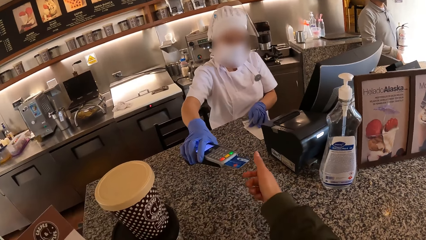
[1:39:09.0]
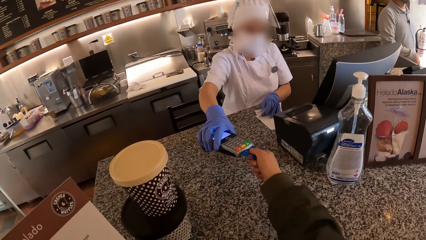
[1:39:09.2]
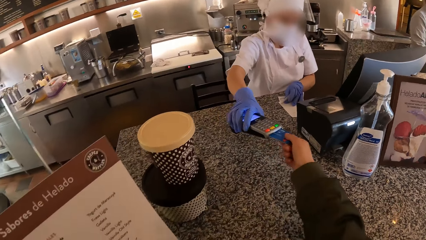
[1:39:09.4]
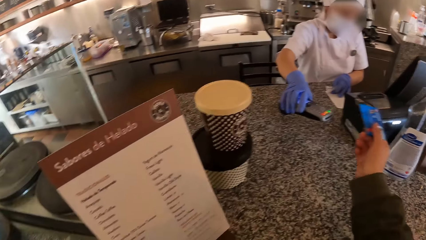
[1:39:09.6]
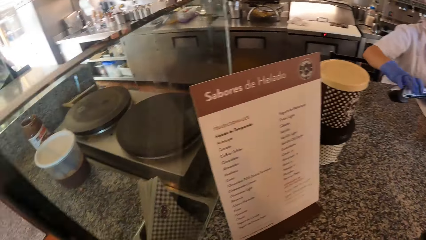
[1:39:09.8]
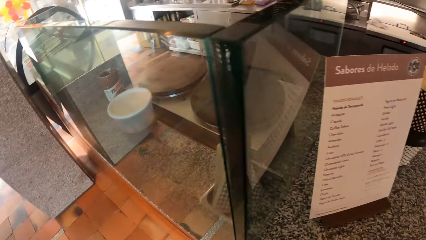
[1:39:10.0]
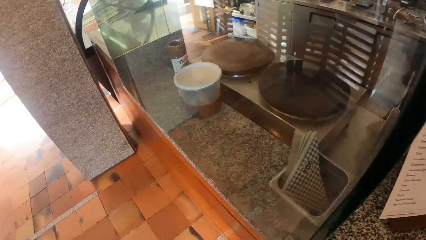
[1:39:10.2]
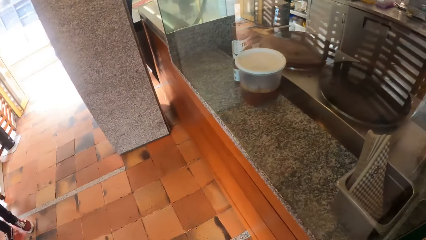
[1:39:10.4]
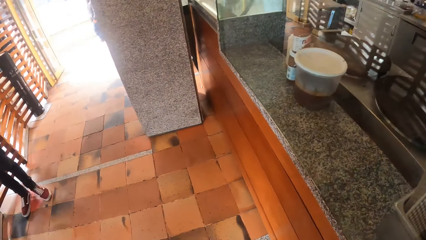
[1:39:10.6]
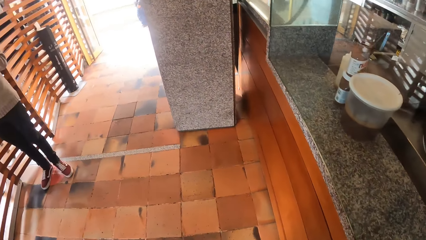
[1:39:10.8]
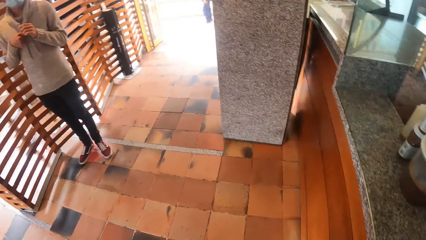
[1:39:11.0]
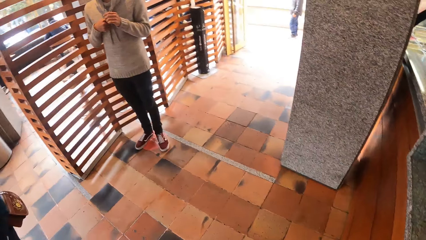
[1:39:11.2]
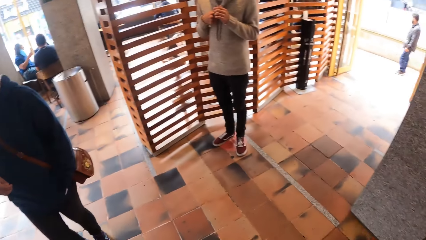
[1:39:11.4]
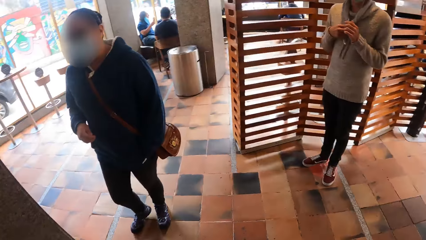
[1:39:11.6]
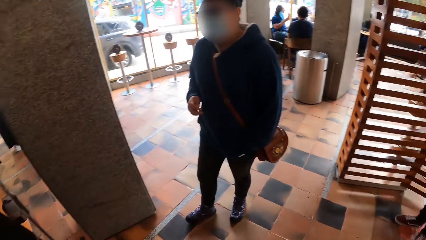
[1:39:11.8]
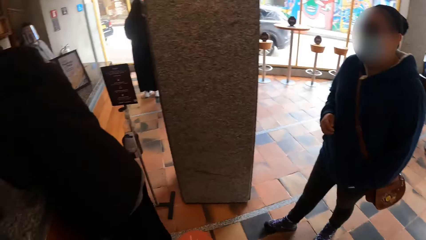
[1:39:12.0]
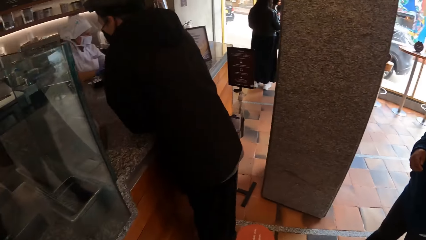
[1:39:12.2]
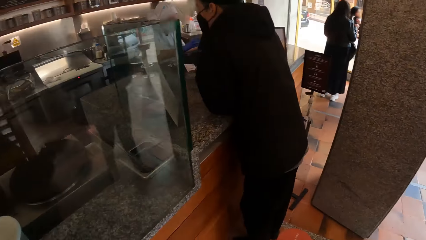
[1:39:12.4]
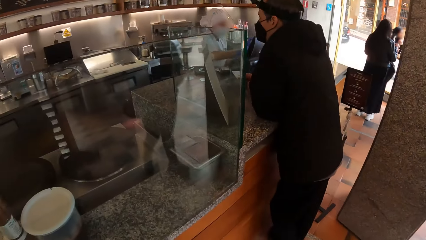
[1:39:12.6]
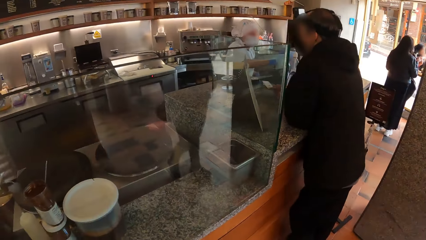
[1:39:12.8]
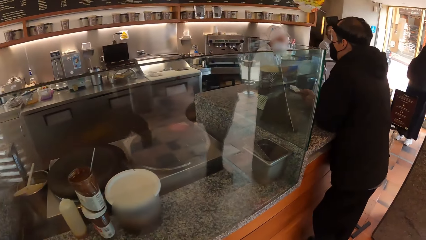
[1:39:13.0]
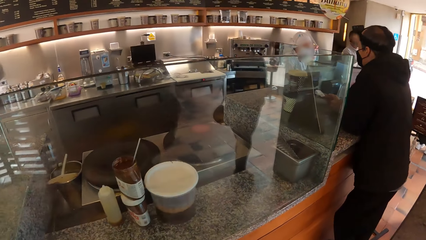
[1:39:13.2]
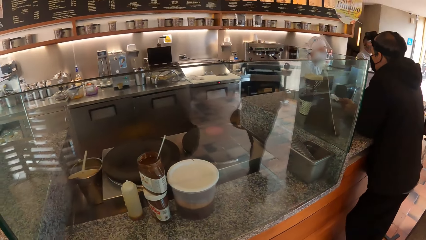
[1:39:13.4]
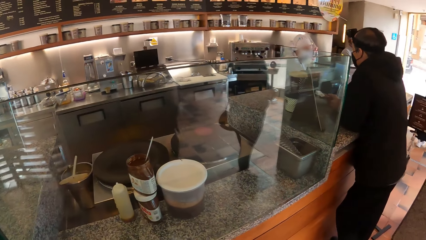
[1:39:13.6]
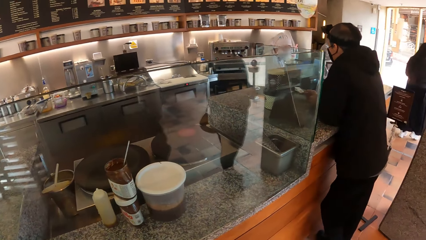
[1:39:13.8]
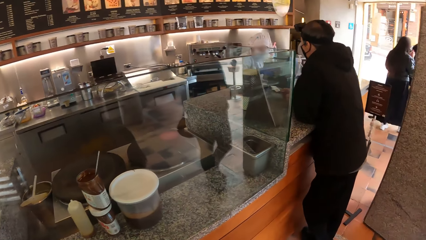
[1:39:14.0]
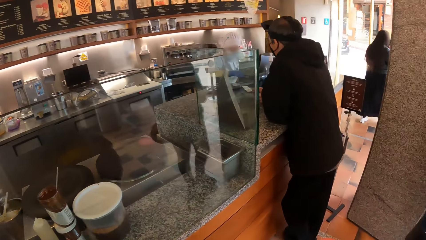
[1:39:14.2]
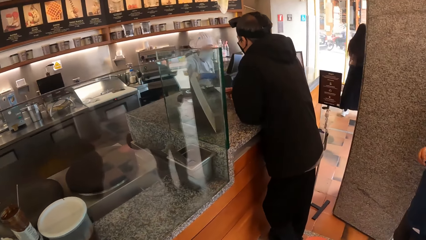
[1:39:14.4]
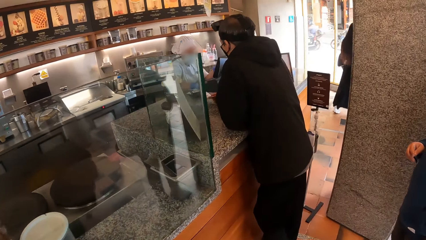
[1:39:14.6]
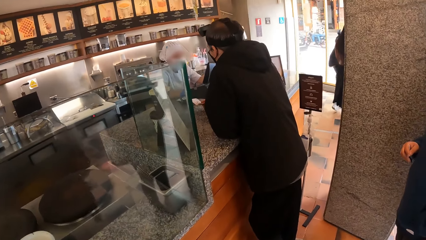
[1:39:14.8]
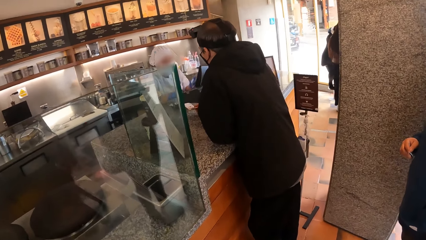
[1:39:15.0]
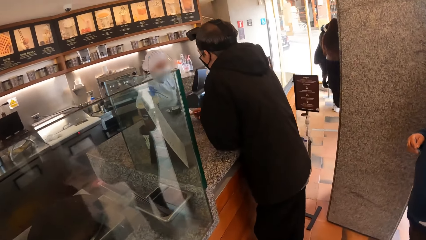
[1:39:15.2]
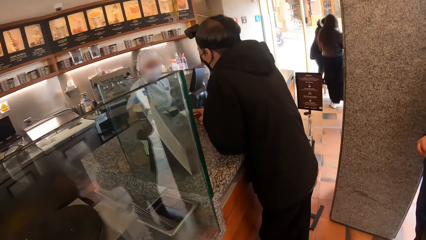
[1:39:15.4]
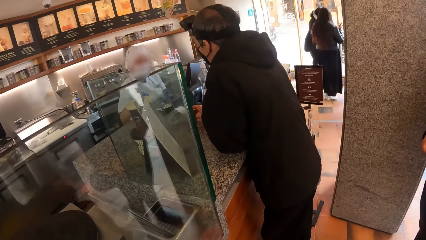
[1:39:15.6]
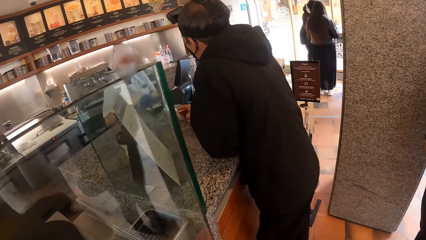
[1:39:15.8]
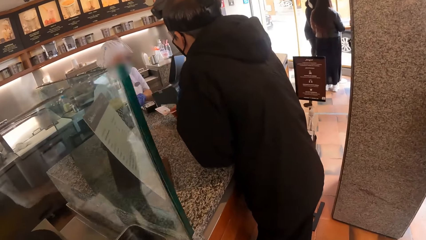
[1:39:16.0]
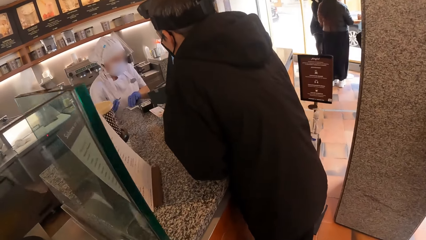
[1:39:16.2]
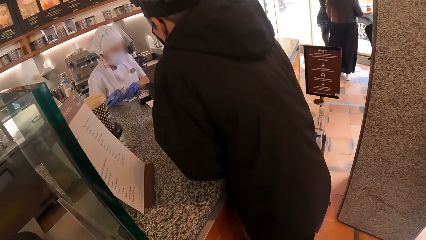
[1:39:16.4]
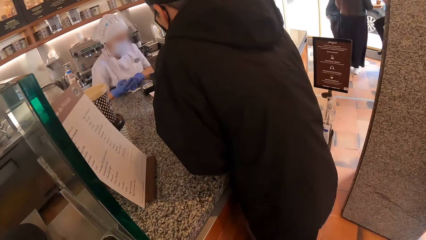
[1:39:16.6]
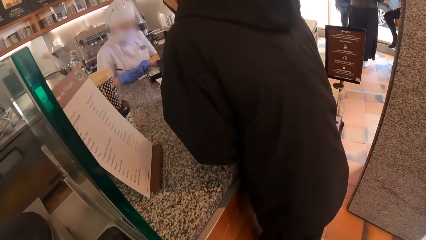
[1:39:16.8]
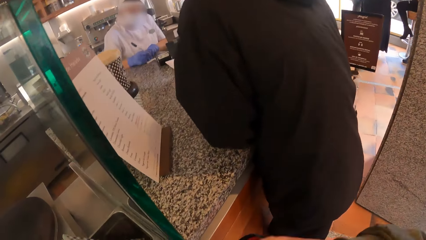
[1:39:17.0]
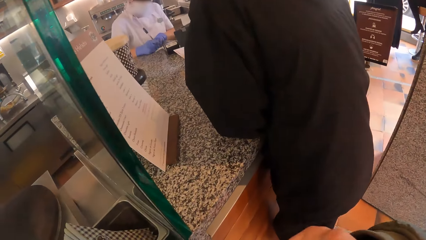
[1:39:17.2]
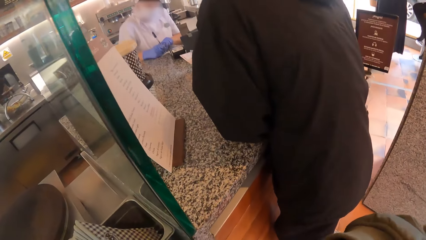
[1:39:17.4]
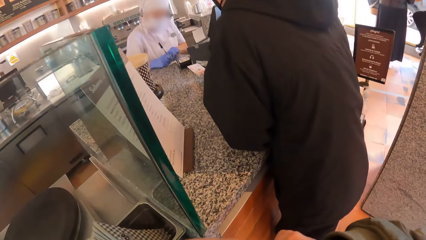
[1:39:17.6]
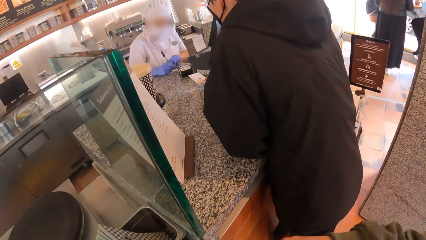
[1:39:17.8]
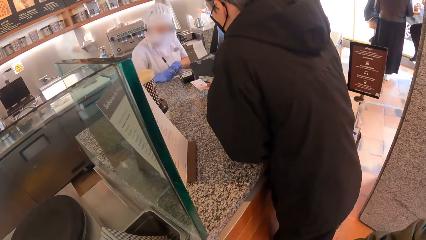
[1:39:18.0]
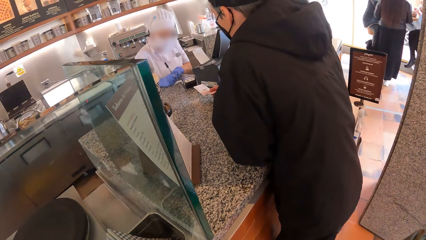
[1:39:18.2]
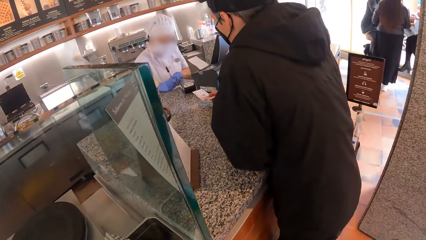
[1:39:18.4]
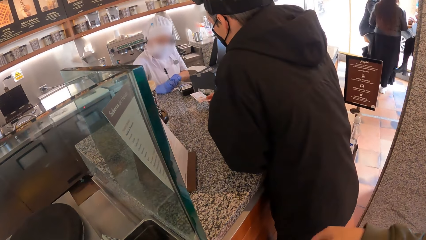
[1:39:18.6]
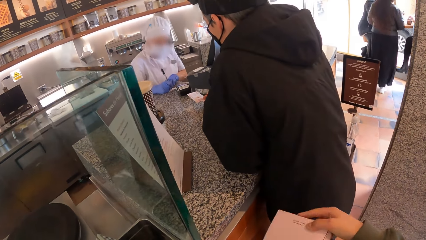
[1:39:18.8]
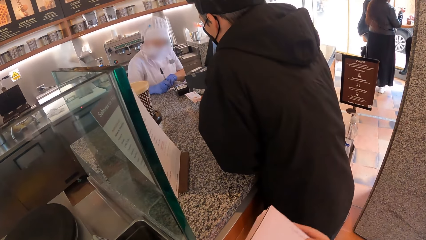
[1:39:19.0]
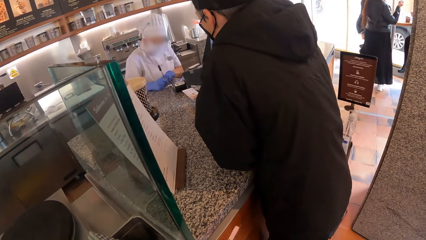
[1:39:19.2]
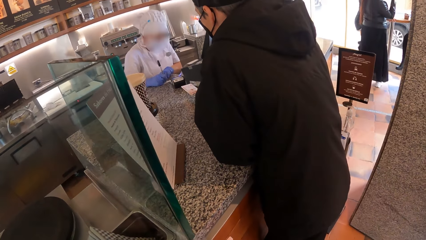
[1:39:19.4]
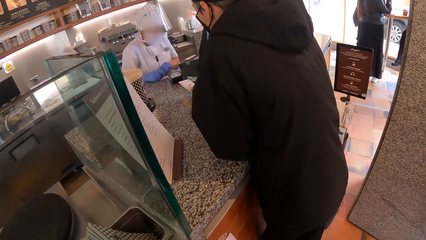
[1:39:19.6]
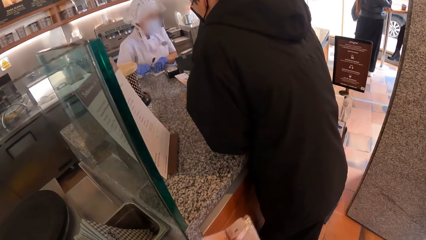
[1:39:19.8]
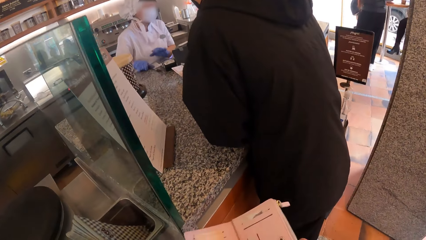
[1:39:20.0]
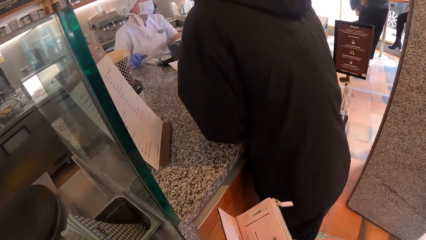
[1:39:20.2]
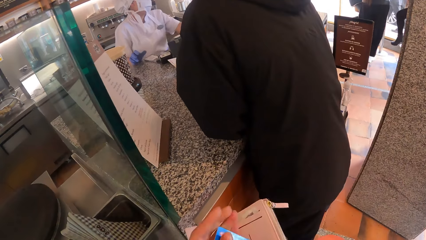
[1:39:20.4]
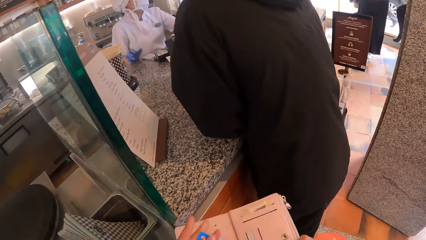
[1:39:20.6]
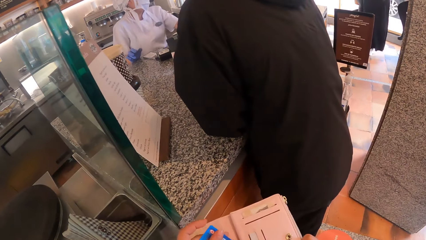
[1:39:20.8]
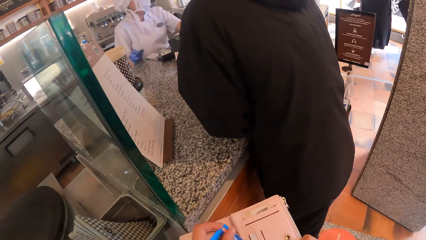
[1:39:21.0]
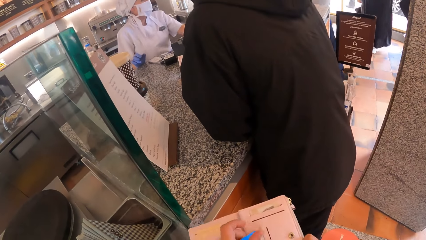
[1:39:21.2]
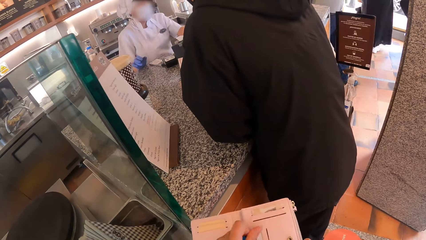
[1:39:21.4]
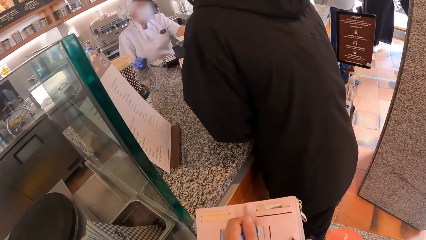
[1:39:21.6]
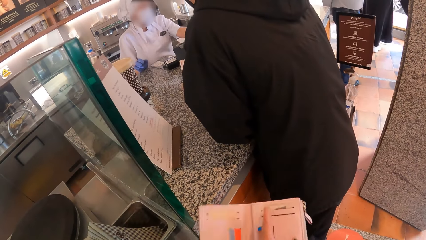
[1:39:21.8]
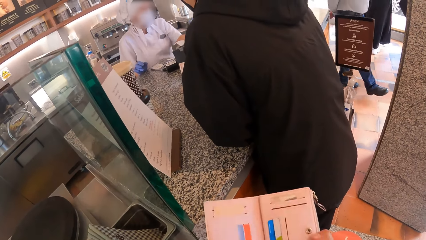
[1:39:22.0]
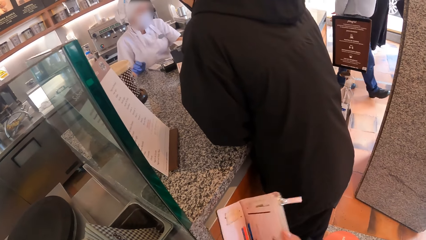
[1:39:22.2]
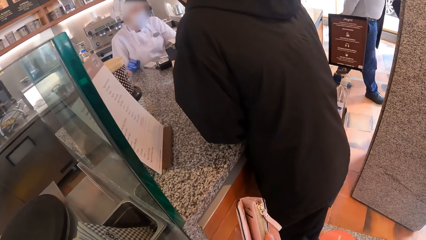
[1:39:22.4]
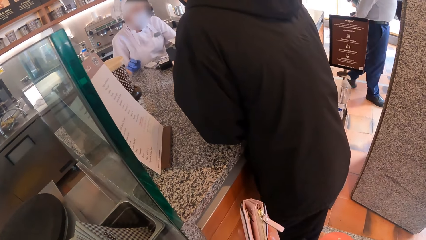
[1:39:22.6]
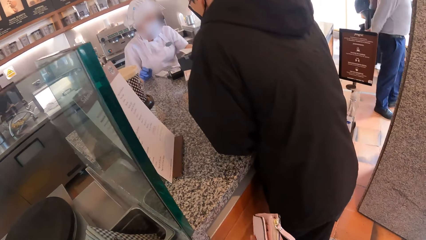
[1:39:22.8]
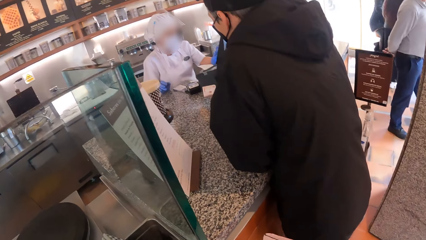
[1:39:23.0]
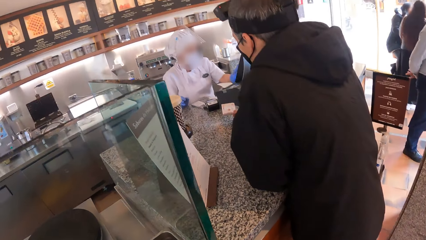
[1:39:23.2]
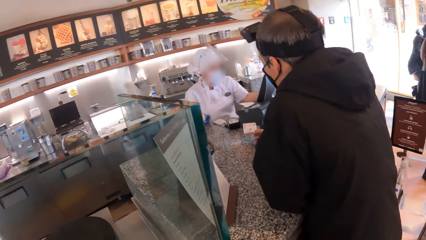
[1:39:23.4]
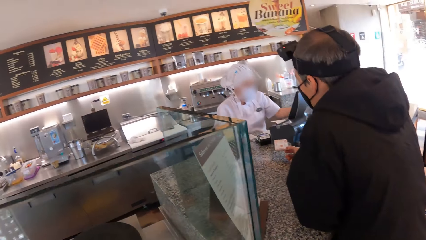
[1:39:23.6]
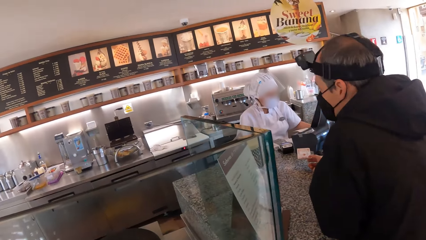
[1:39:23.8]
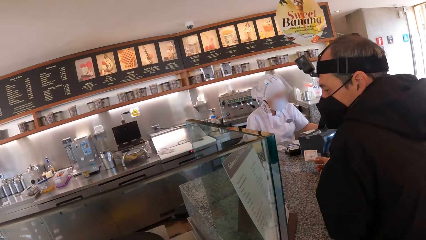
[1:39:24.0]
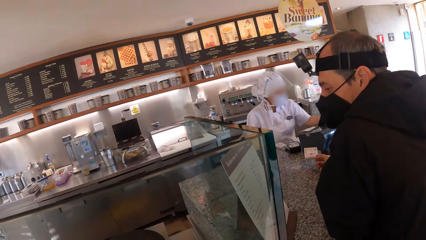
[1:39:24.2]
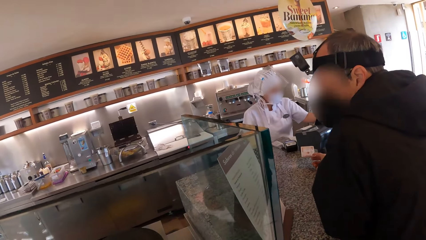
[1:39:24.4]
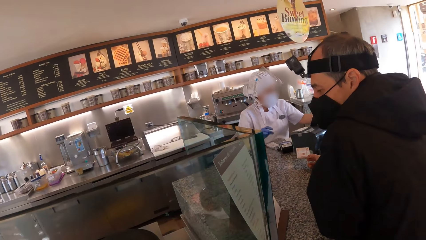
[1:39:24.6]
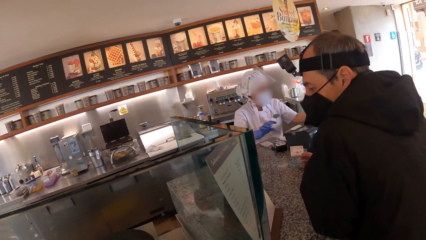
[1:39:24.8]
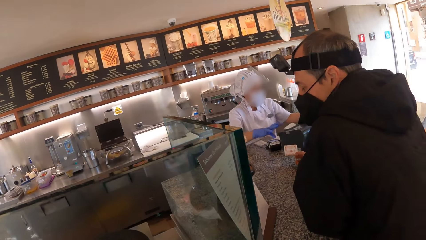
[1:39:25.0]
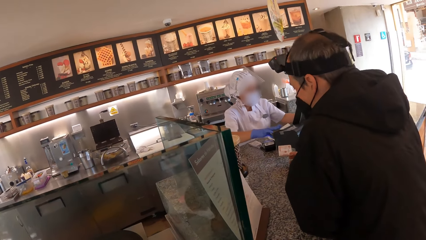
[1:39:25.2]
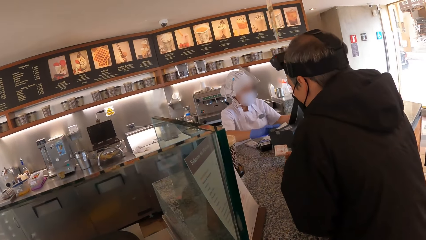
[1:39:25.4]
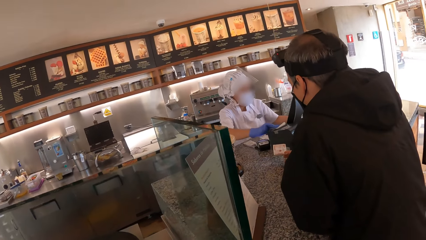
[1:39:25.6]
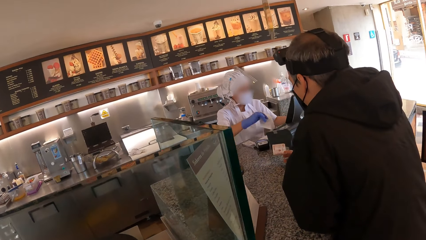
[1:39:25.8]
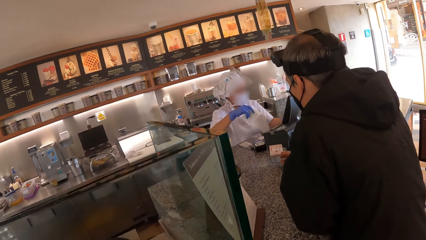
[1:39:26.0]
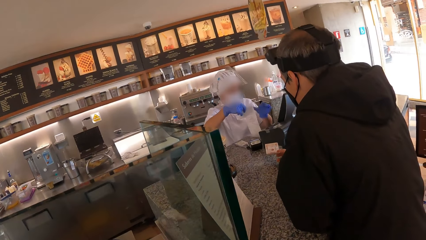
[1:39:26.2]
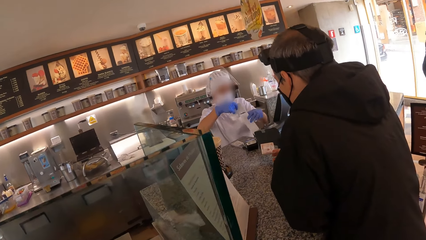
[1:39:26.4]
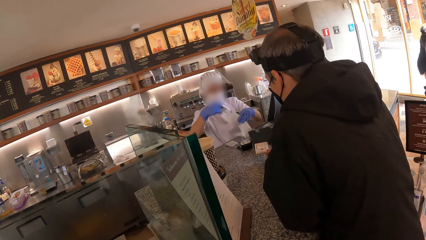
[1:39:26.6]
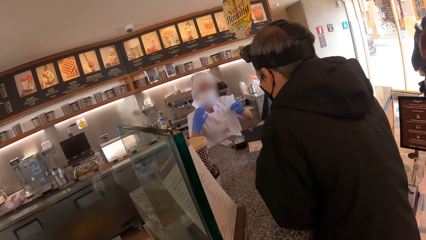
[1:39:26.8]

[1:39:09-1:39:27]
The waiter holds the POS machine with her right hand. The waiter takes the machine. The camera wearer removes the debit card from the POS machine with her right hand. They turn around. A man interacts with the waiter. Another man converses with a woman at the kitchen countertop. The woman writes on a paper with a pen in her right hand. The camera wearer brings a purse or wallet from his pocket with his right hand. They open the wallet. They put the ATM card in his left hand in the purse in his right hand. They close the purse in his hands with both hands. The woman picks up a paper slip from the receipt printer with her right hand. The woman operates the receipt printer on the kitchen countertop with both hands.
